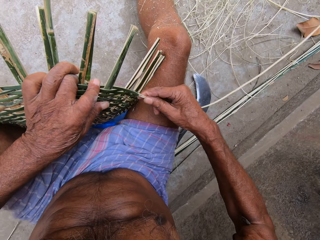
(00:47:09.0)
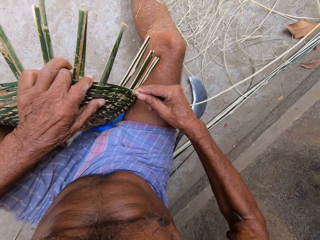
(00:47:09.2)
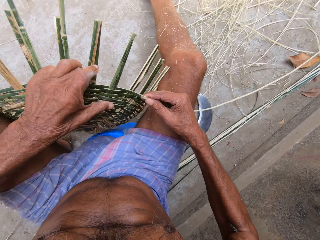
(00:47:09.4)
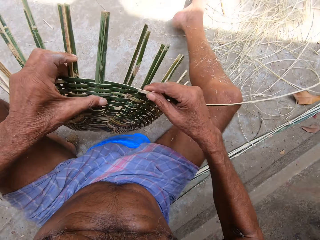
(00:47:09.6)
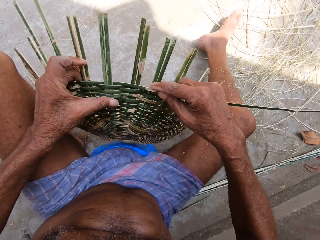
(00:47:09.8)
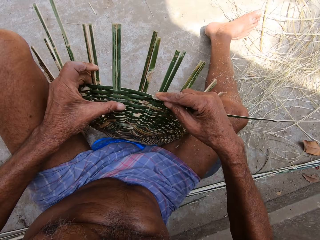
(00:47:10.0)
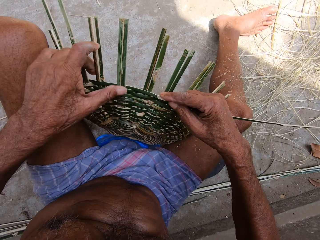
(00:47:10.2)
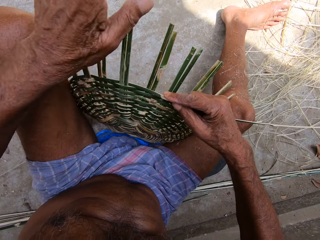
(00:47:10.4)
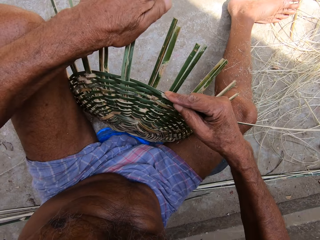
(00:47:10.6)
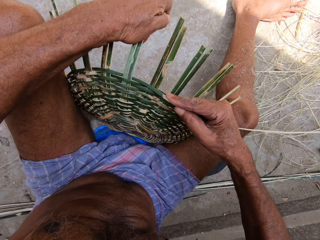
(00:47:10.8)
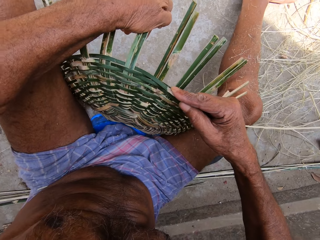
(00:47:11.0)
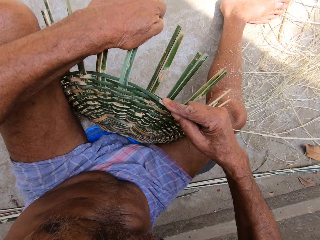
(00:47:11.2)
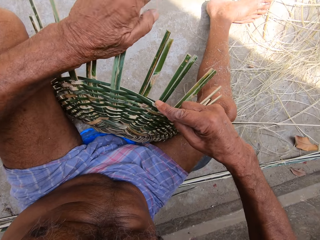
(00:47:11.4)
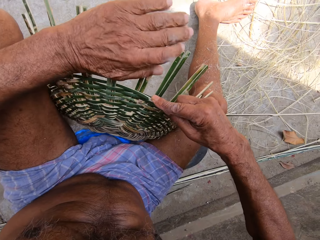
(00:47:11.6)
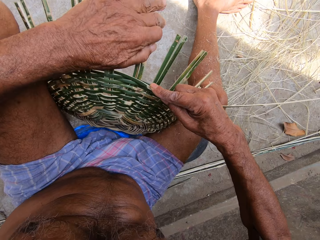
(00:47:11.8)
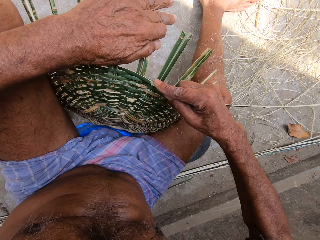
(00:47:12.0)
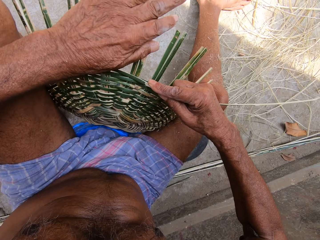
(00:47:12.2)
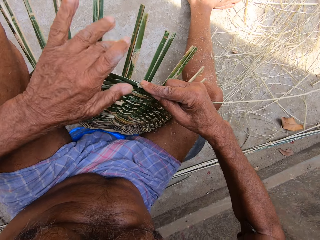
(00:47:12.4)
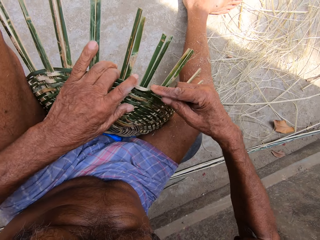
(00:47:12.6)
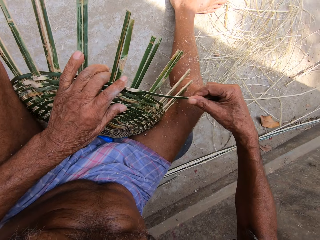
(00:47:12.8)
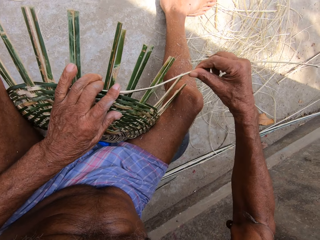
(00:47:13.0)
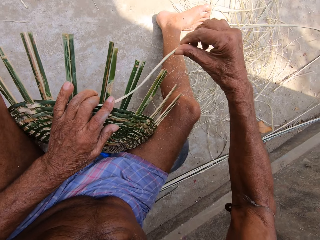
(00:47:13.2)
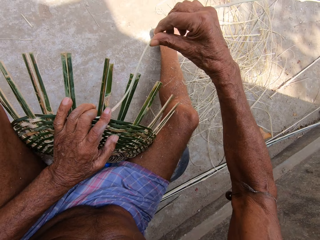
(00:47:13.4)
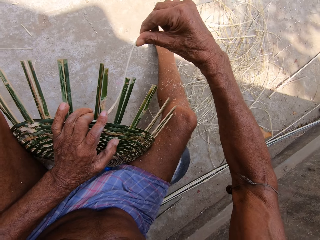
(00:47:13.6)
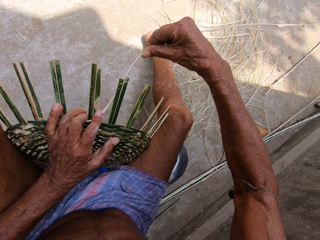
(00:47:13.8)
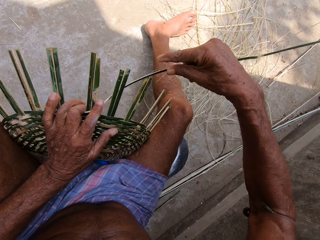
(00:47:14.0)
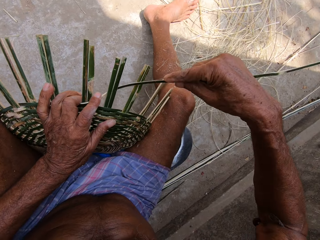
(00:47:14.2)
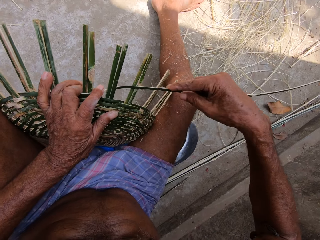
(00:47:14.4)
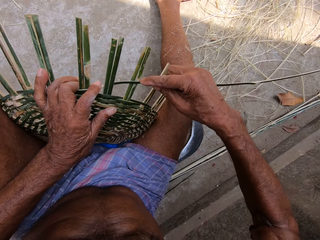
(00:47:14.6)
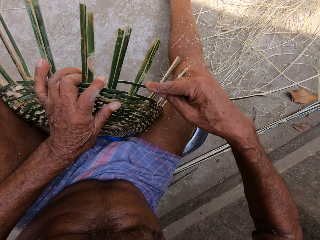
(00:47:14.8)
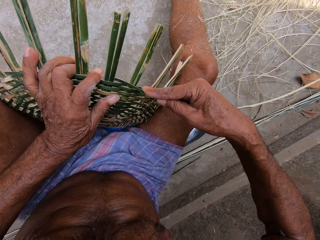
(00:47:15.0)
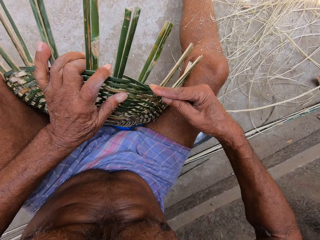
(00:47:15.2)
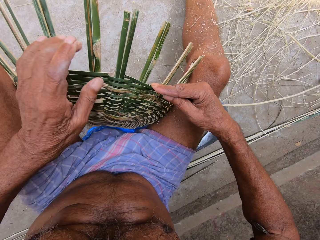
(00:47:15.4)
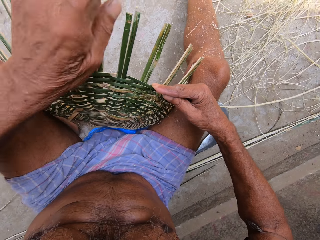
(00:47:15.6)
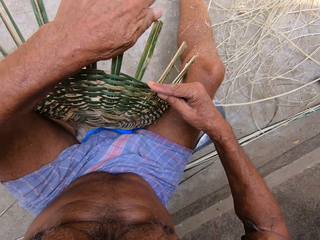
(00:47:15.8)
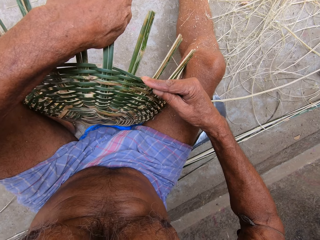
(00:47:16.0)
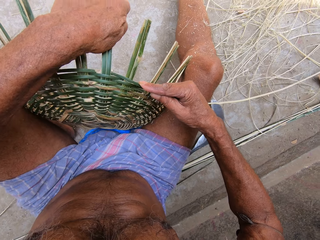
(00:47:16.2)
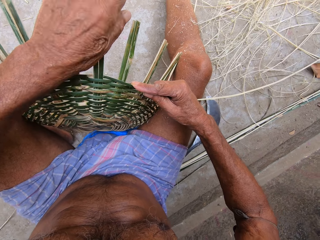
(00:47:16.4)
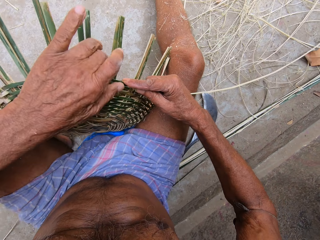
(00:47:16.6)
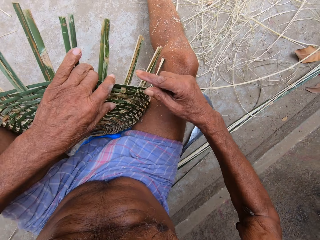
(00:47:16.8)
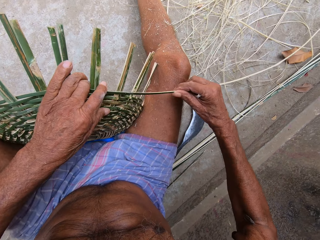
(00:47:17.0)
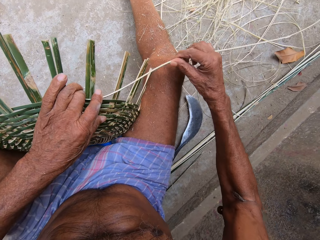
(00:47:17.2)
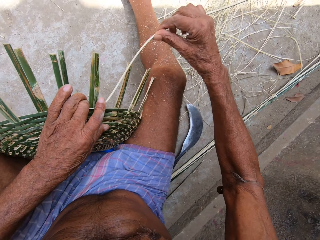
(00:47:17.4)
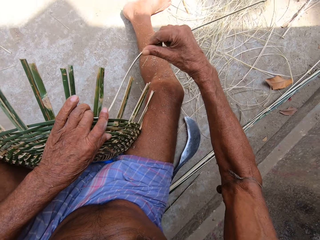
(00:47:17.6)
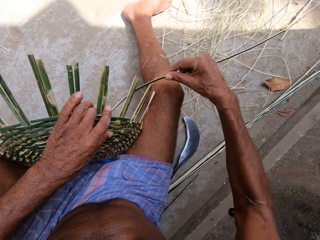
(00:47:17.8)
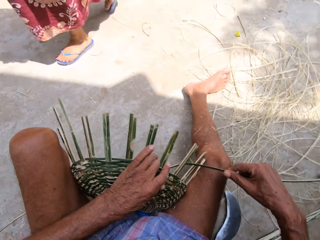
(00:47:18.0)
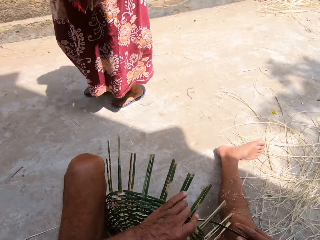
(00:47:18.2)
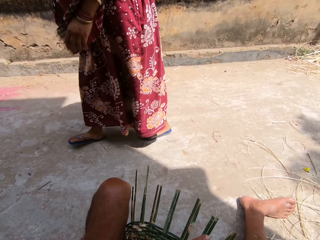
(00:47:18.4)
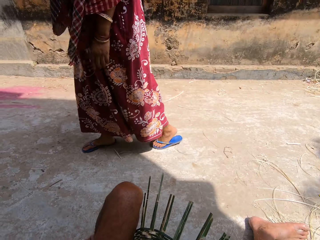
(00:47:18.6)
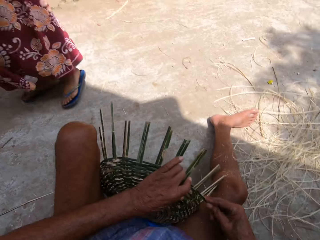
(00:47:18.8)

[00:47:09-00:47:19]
The camera wearer turns the basket with his left hand. He bends bamboo strips of the basket with his left hand. He weaves the basket with the bamboo strip in both hands. He bends the bamboo strips of the basket with his left hand. He weaves the basket with the bamboo strip in both hands.

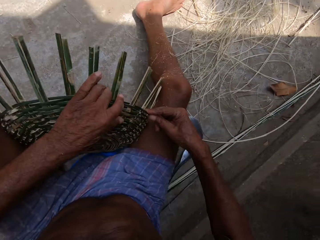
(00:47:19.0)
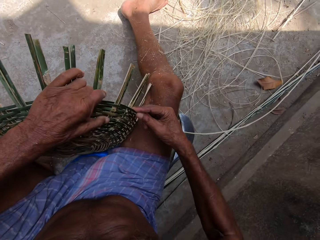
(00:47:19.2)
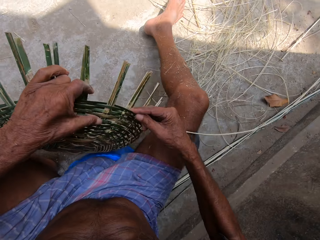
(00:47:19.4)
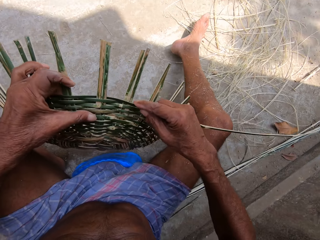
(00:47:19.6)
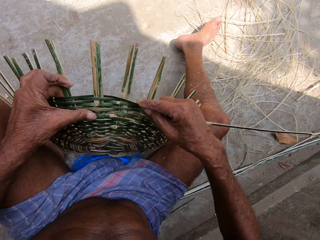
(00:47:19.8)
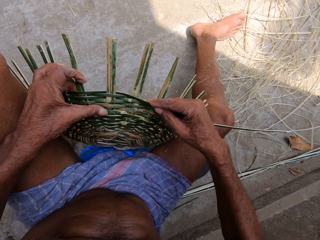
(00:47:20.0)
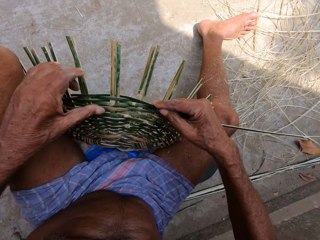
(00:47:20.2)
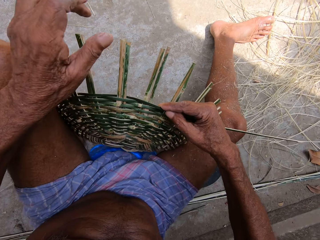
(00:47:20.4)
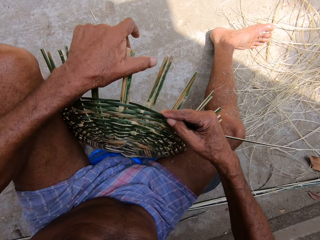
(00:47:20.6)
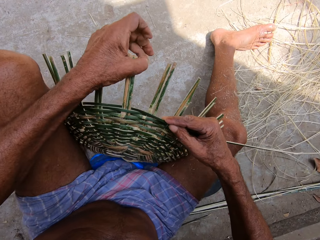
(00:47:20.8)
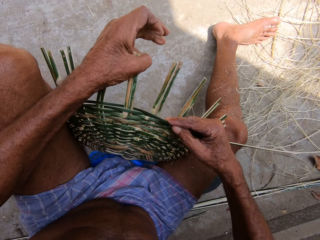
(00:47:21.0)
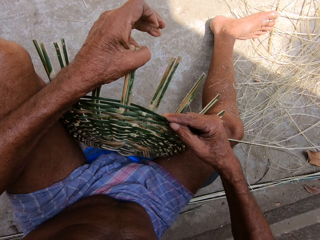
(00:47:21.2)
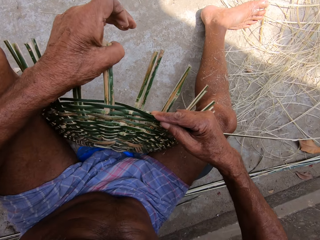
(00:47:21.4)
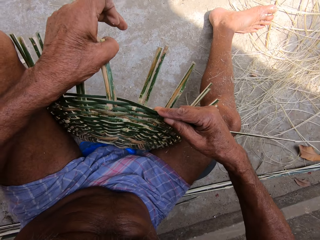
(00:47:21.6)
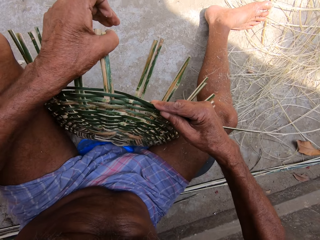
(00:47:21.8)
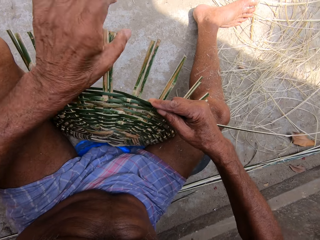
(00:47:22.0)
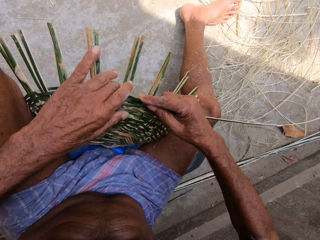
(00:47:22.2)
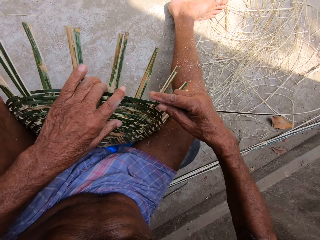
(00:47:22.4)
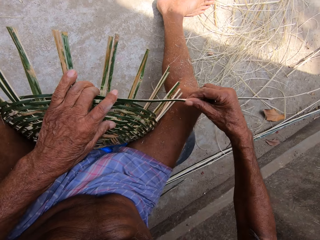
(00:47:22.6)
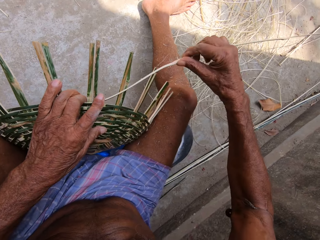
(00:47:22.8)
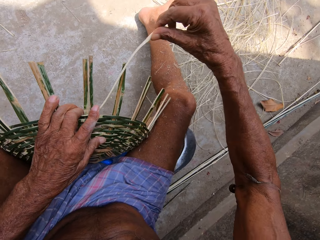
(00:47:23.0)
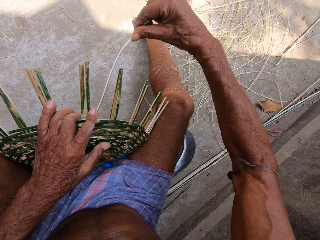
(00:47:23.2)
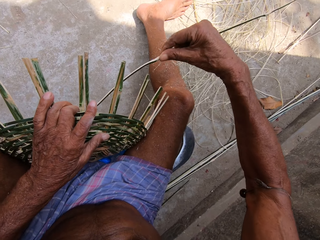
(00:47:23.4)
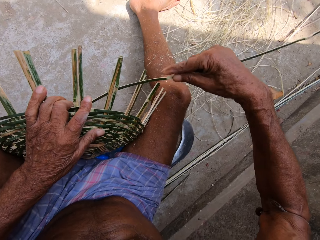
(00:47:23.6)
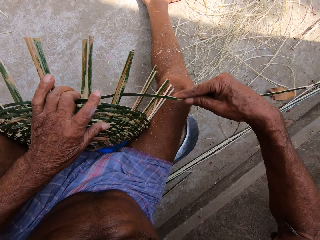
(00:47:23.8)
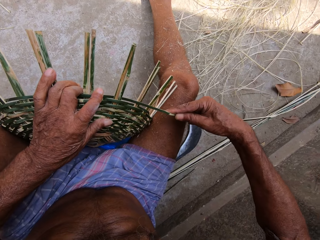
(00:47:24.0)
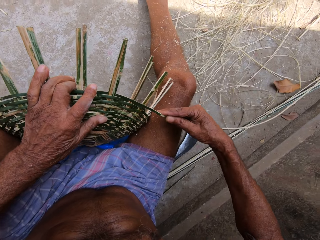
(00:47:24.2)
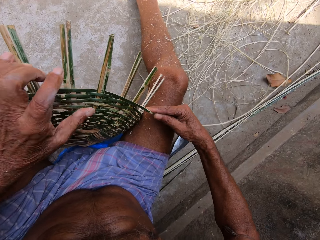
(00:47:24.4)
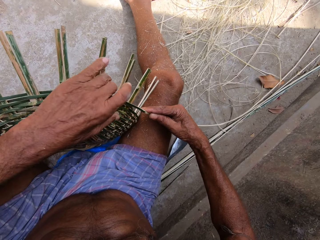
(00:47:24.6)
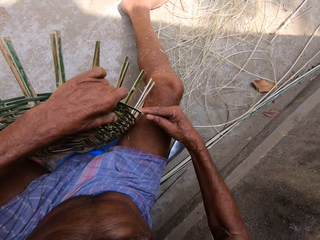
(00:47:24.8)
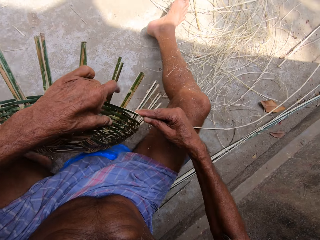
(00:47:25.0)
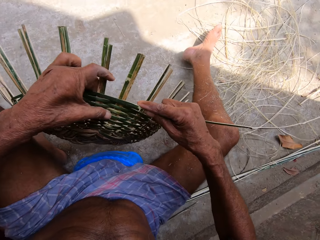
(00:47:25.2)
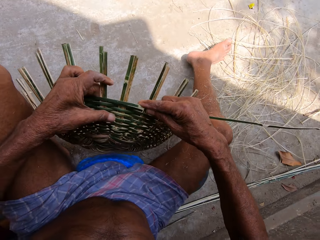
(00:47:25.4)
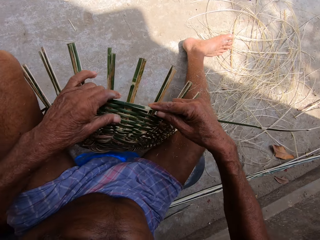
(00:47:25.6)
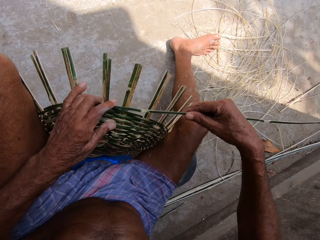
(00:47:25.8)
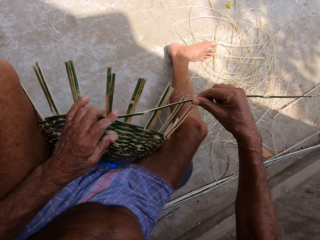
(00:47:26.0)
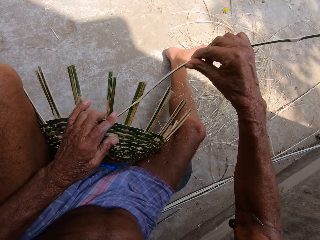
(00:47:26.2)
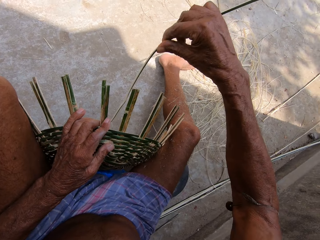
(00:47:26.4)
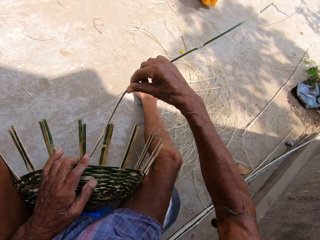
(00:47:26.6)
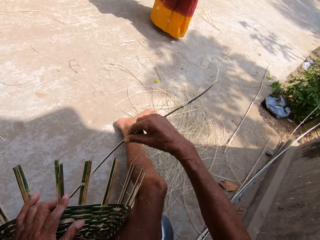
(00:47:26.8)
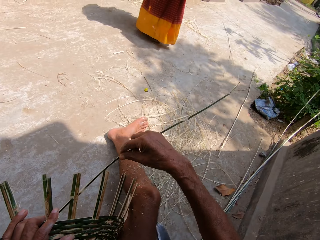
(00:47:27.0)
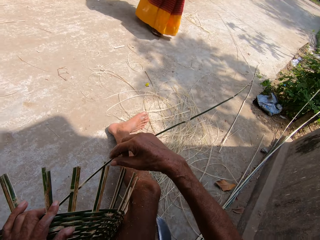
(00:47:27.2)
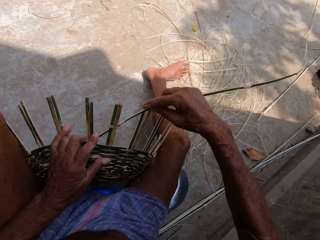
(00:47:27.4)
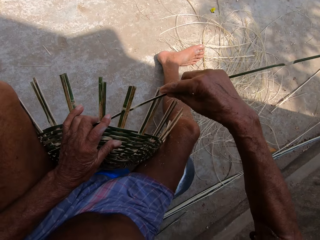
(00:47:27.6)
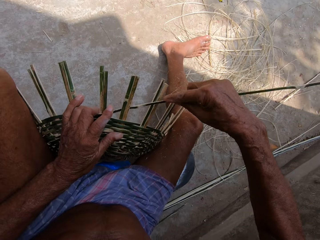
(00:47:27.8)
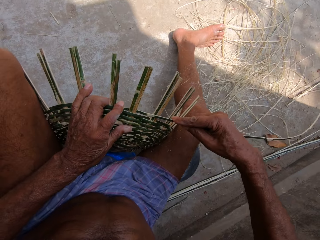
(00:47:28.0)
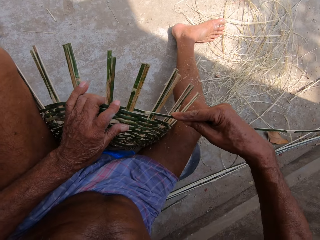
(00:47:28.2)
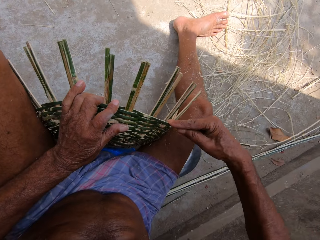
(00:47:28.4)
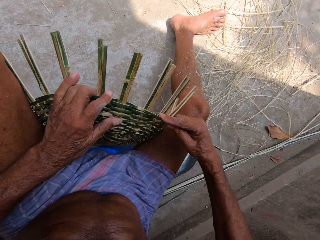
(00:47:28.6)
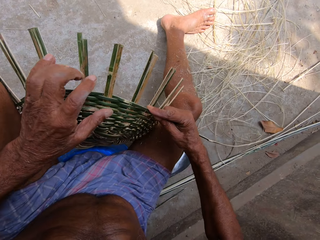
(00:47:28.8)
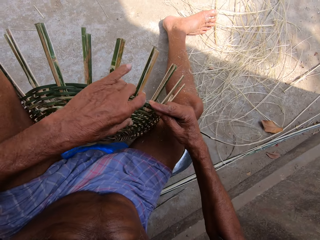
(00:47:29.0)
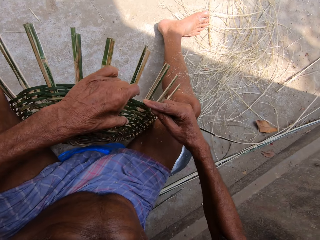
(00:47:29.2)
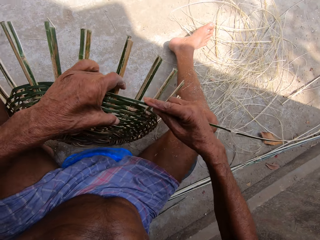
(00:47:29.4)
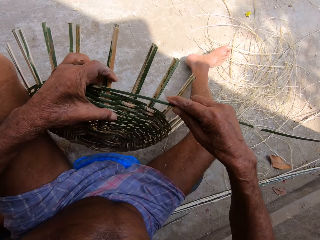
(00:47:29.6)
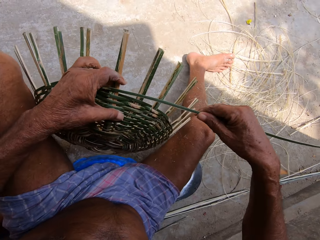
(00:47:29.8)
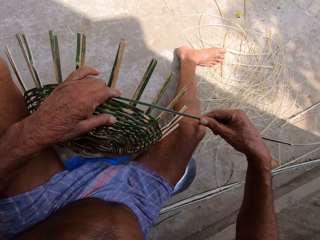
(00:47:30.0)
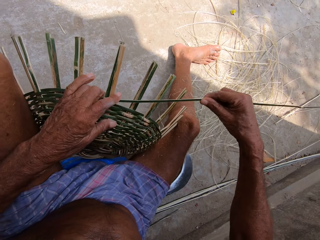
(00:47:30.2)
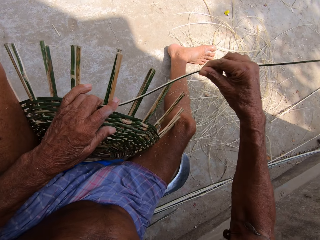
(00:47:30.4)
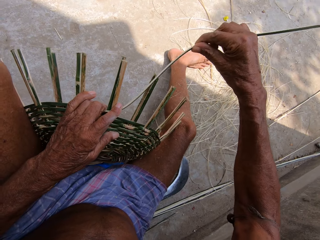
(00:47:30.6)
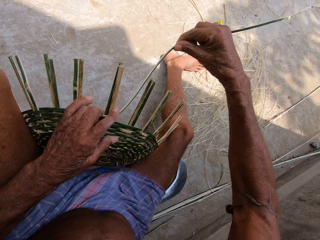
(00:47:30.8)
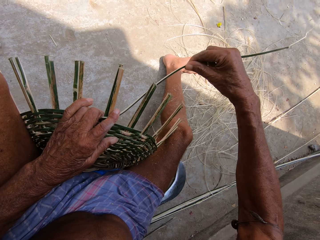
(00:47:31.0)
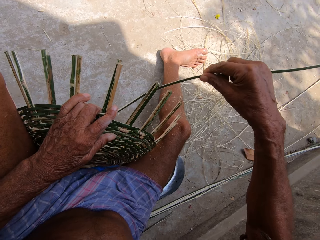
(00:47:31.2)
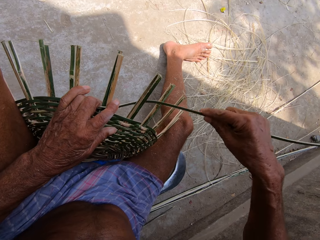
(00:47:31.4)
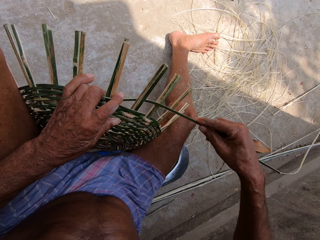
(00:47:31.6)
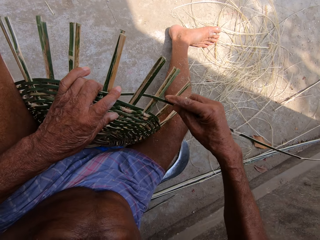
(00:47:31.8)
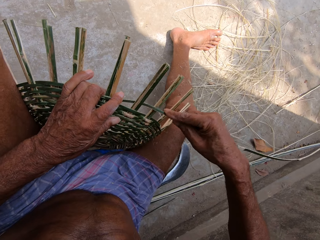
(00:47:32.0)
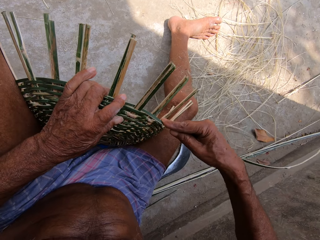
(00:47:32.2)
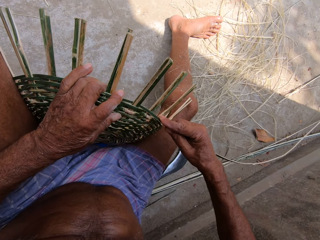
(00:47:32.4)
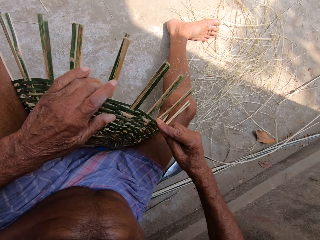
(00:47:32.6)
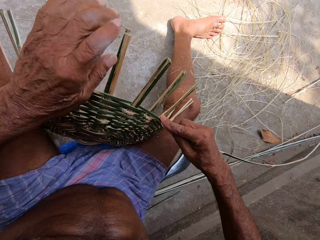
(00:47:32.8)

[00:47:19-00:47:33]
The camera wearer turns the basket with his left hand. He bends bamboo strips of the basket with his left hand. He weaves the basket with the bamboo strip in both hands. He turns the basket with his left hand. He weaves the basket with the bamboo strip in both hands. He turns the basket with his left hand. He weaves the basket with the bamboo strip in both hands.
